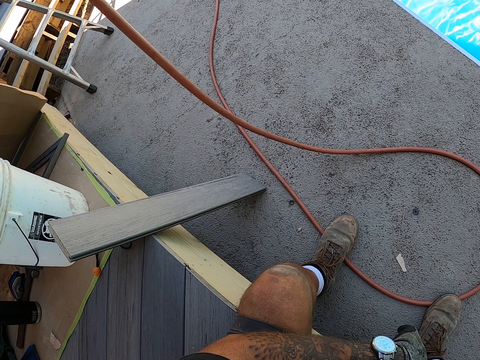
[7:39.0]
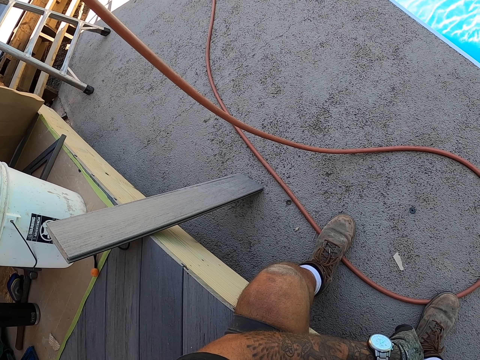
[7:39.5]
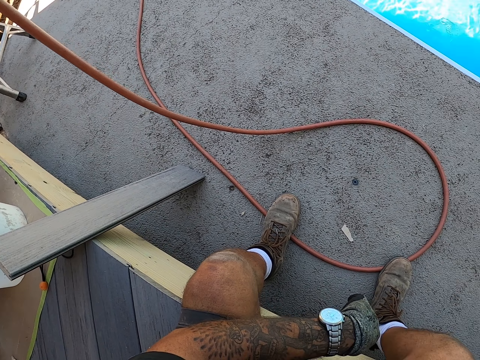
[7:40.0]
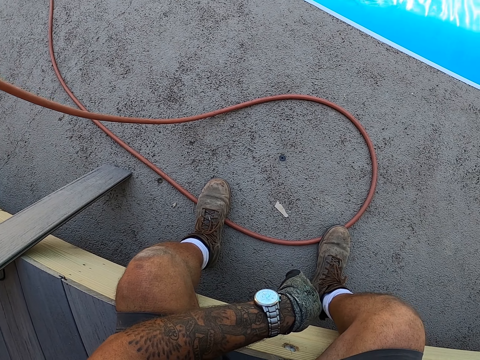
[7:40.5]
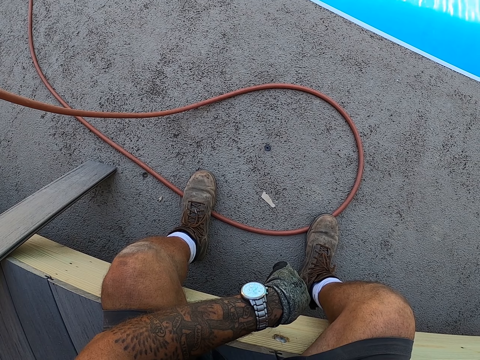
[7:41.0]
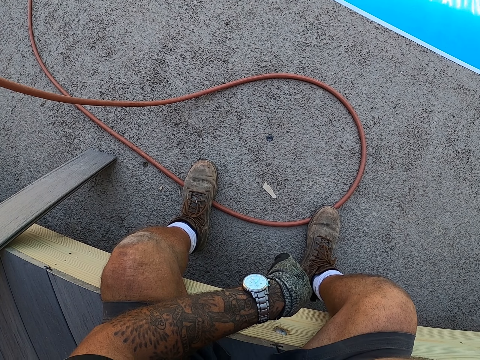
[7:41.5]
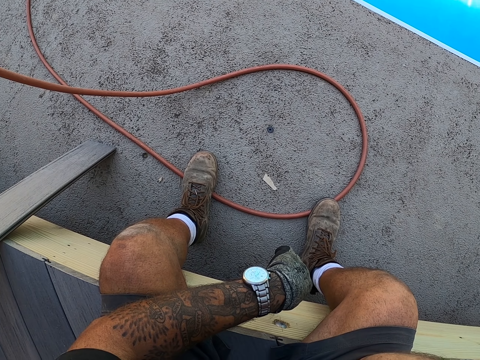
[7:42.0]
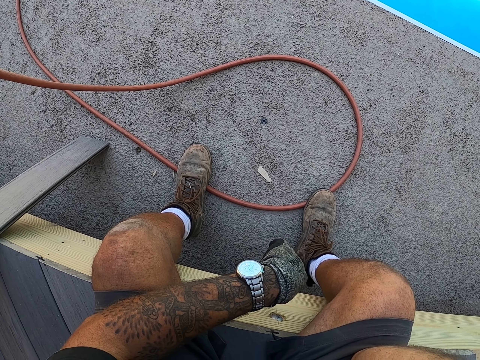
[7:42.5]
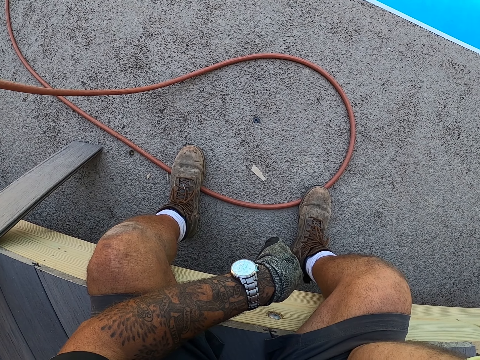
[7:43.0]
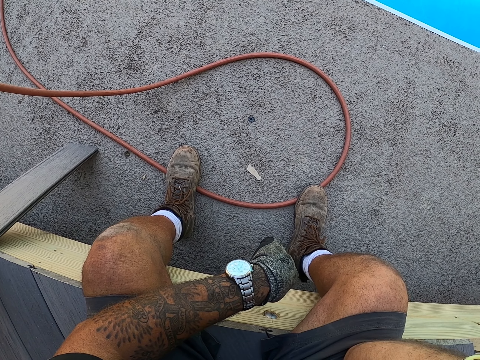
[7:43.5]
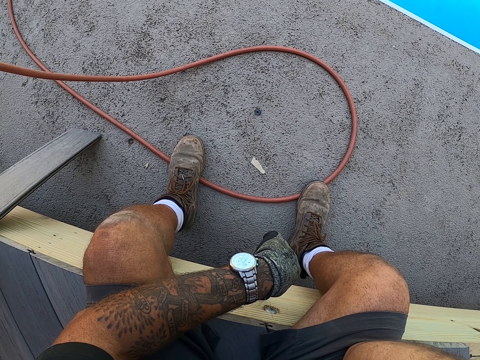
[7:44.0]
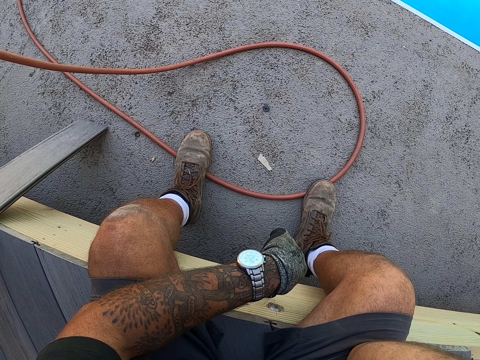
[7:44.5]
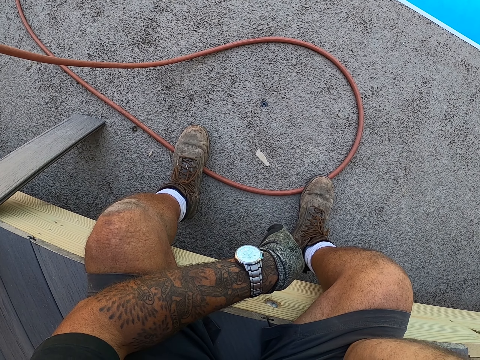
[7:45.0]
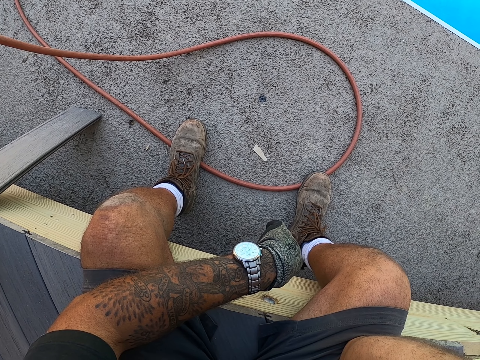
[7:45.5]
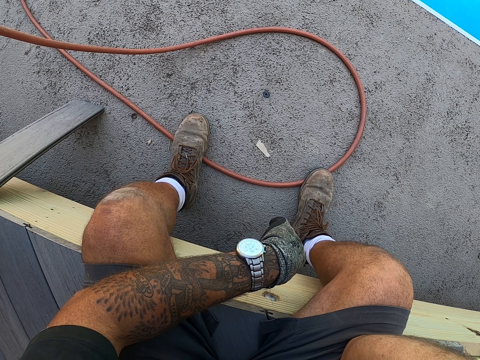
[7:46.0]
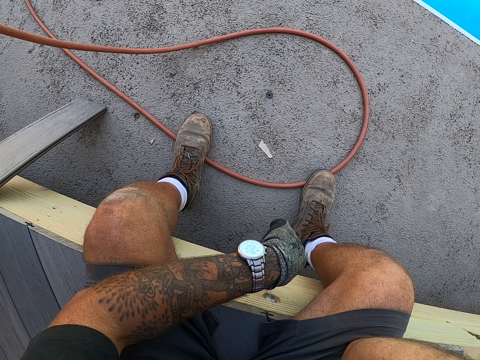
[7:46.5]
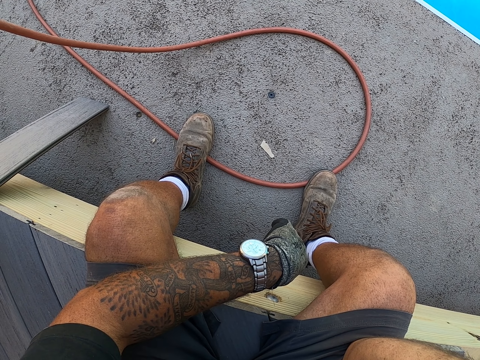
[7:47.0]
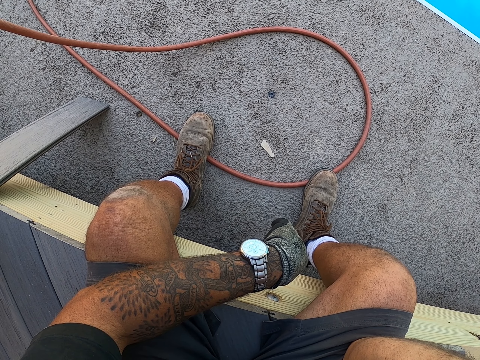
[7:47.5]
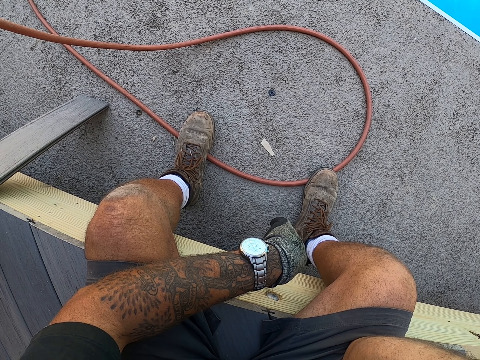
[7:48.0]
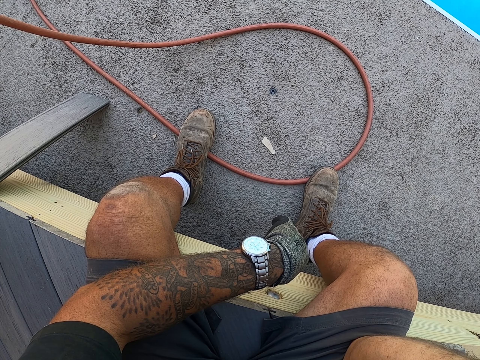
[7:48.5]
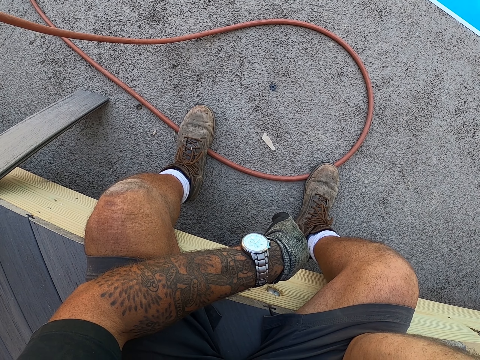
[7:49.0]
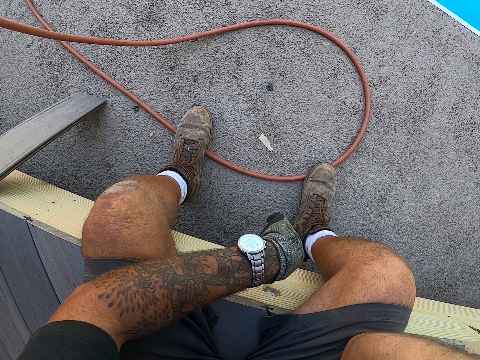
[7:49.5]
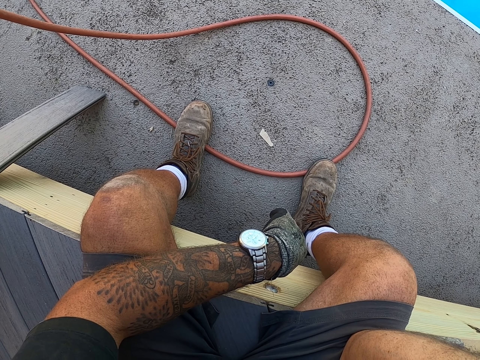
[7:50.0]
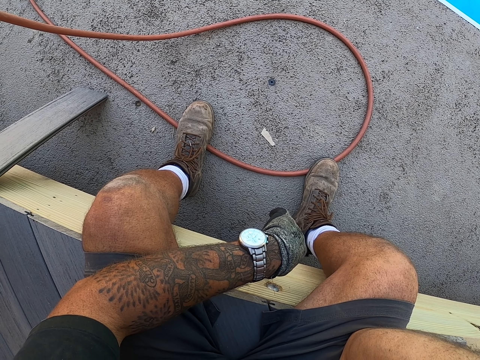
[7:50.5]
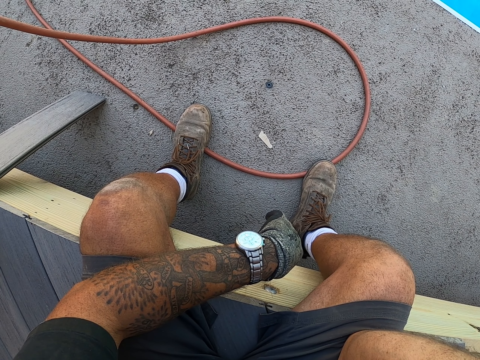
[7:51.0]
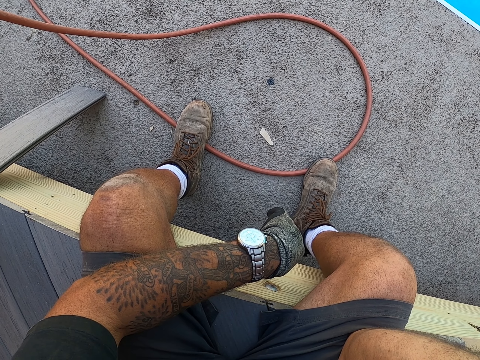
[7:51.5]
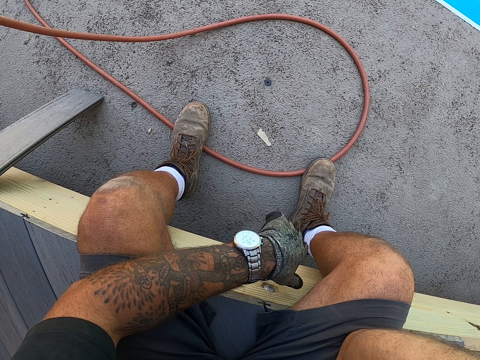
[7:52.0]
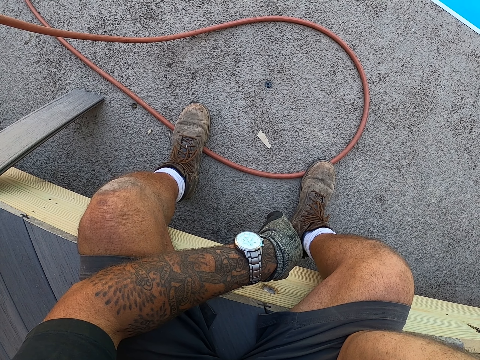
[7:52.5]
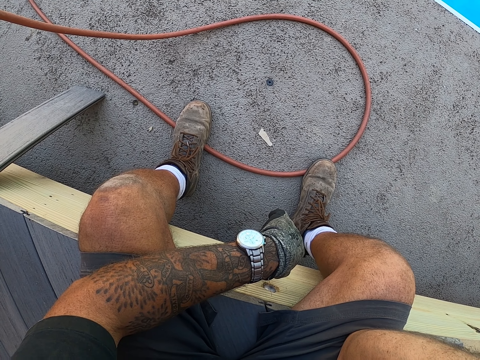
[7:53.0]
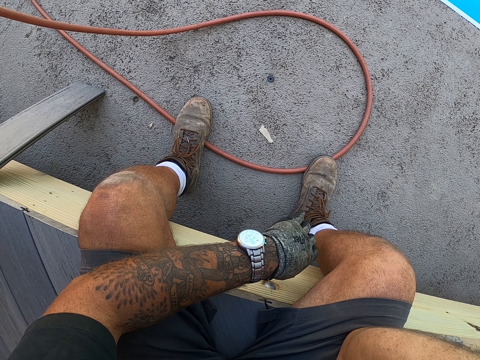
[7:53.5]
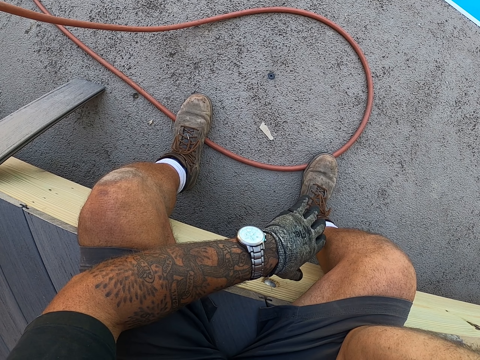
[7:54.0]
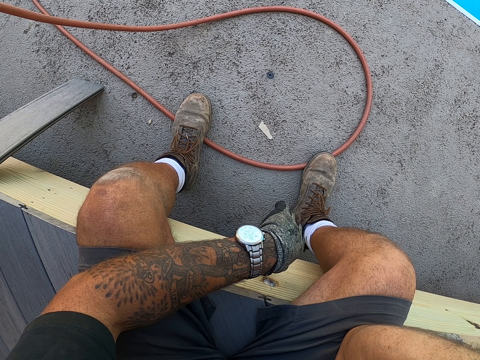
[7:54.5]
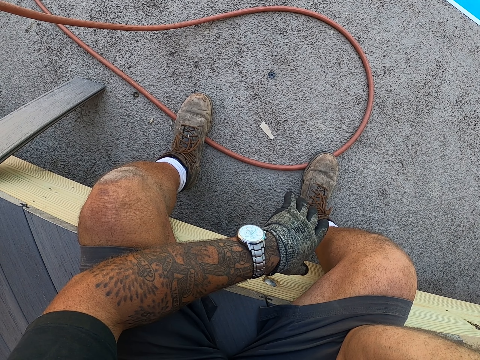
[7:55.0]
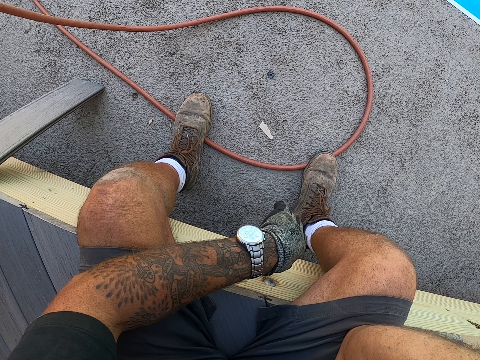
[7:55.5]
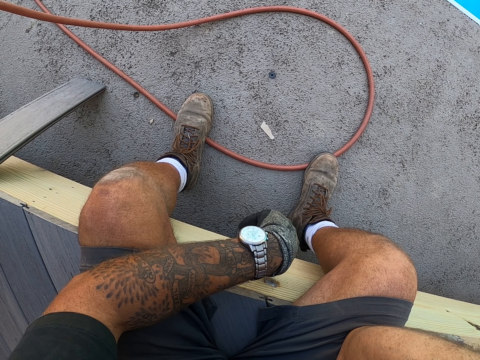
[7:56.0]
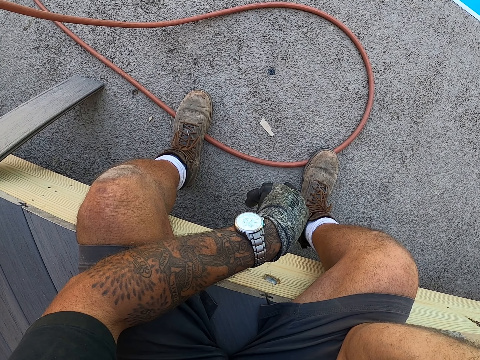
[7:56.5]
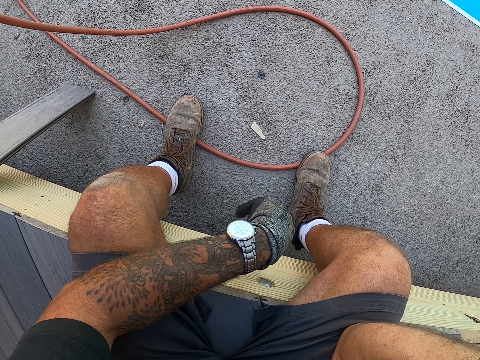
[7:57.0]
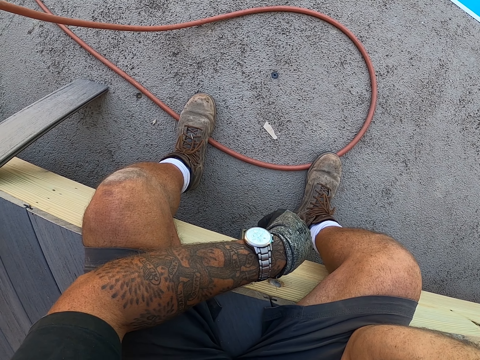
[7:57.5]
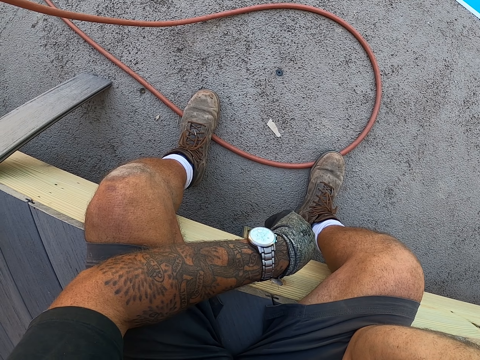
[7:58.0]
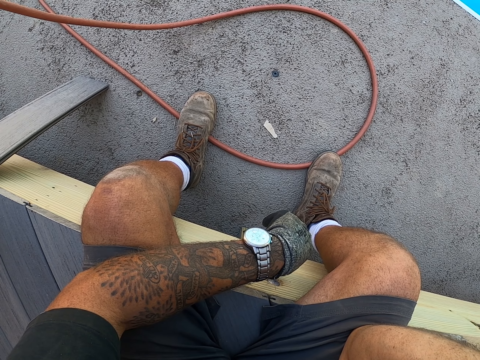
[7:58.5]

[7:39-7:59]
The camera wearer looks around. He moves his fingers. He moves the hand.

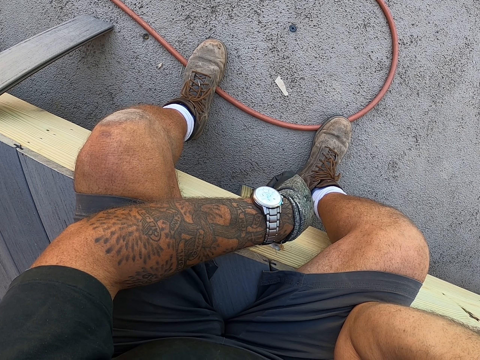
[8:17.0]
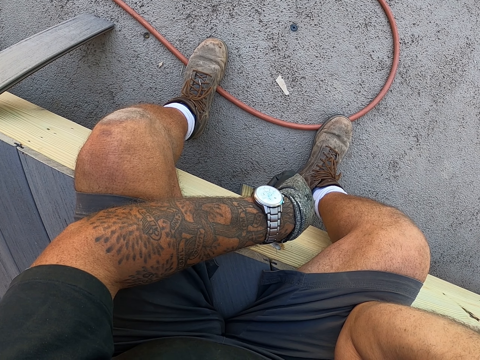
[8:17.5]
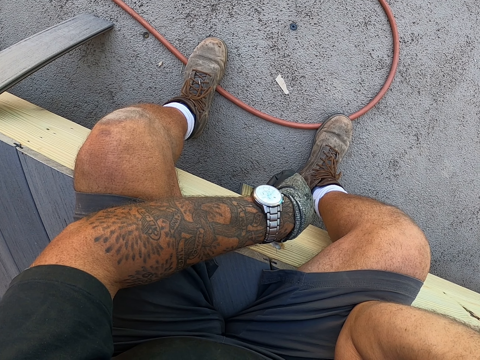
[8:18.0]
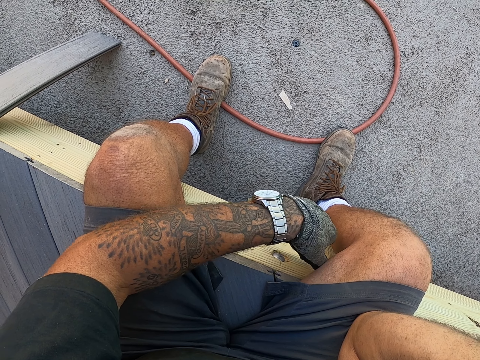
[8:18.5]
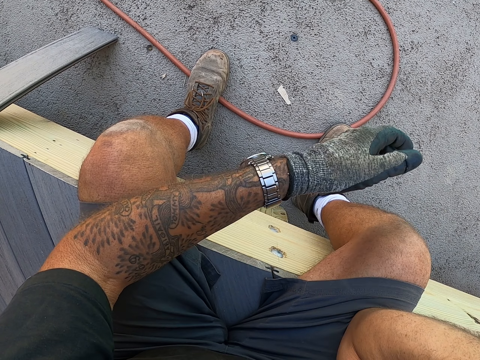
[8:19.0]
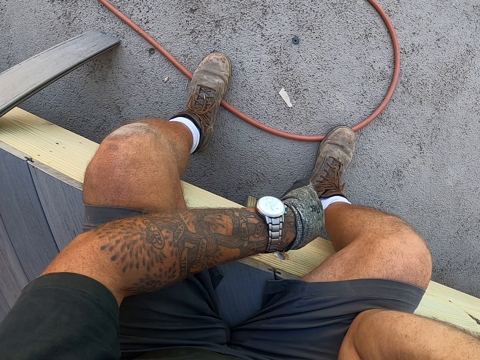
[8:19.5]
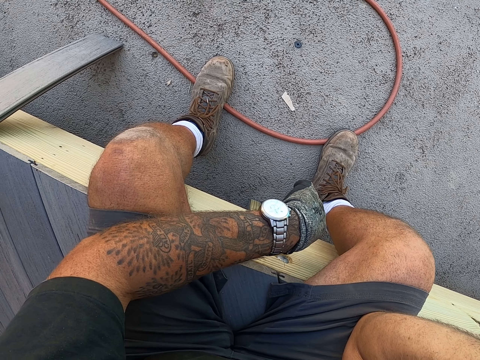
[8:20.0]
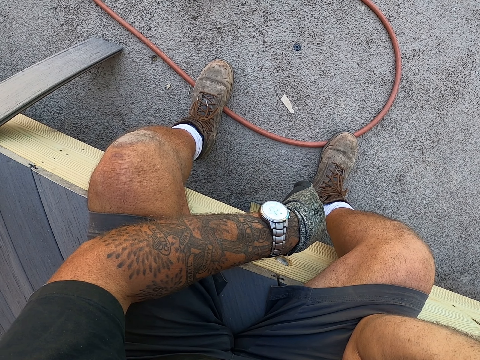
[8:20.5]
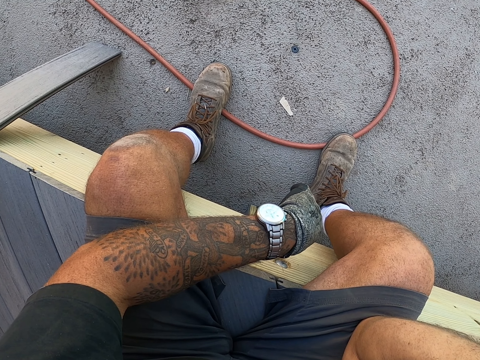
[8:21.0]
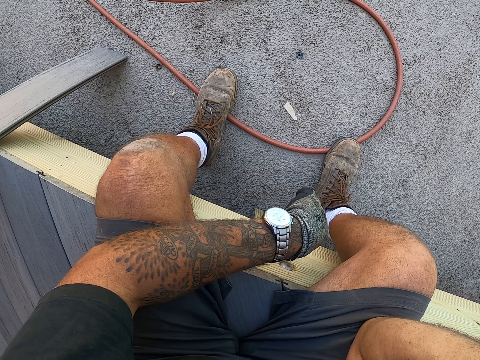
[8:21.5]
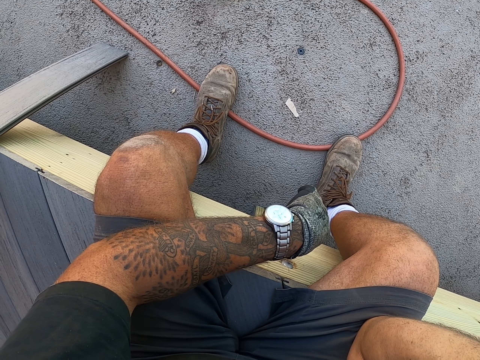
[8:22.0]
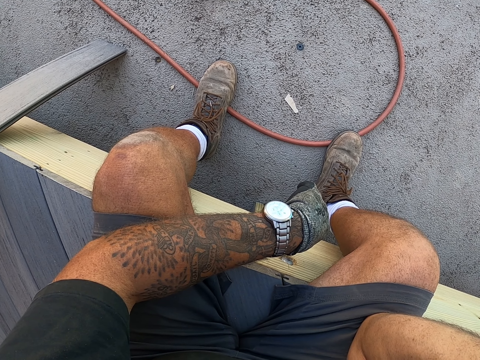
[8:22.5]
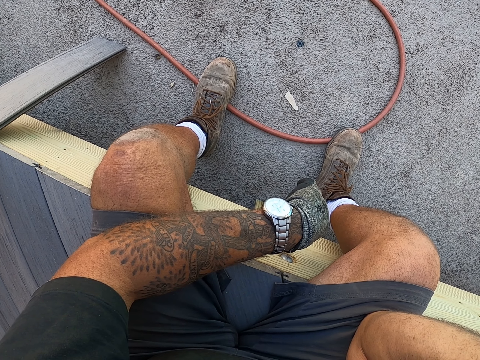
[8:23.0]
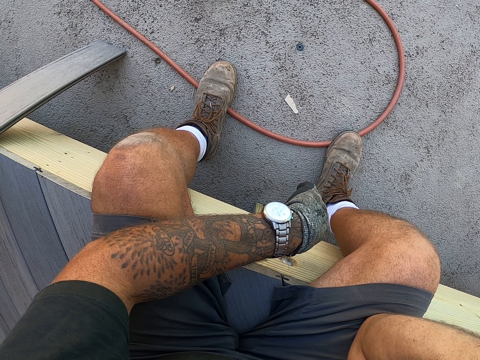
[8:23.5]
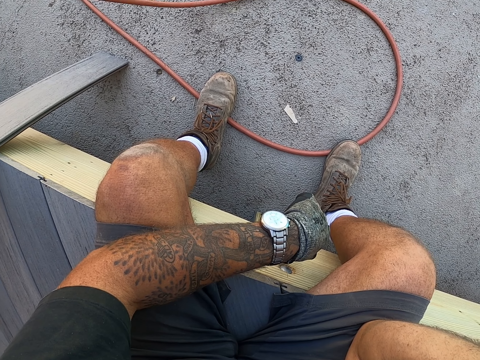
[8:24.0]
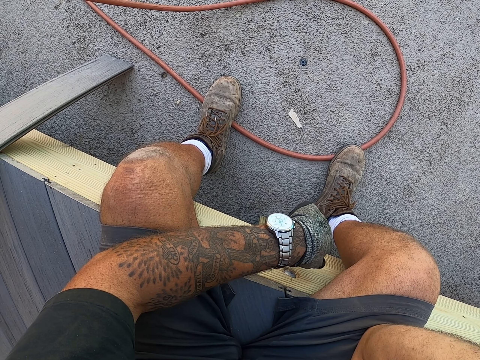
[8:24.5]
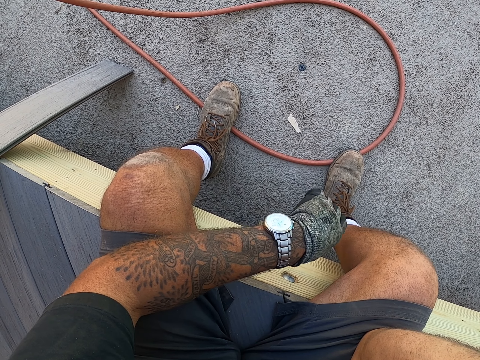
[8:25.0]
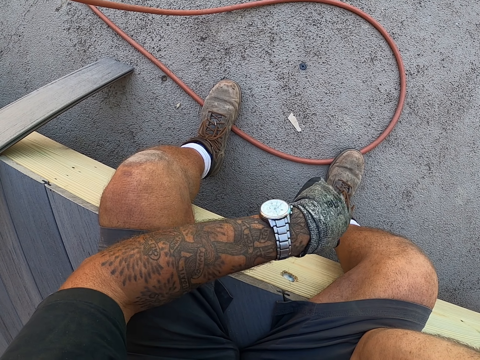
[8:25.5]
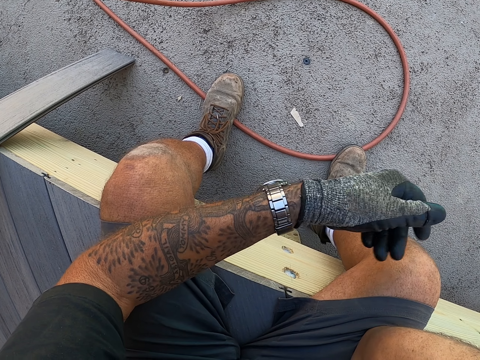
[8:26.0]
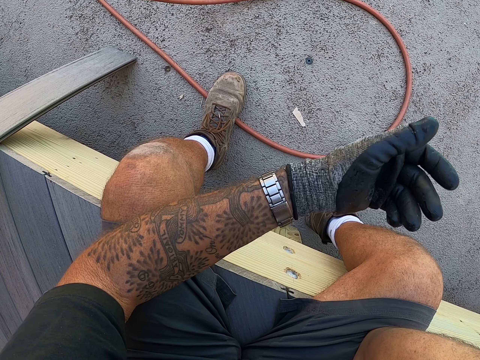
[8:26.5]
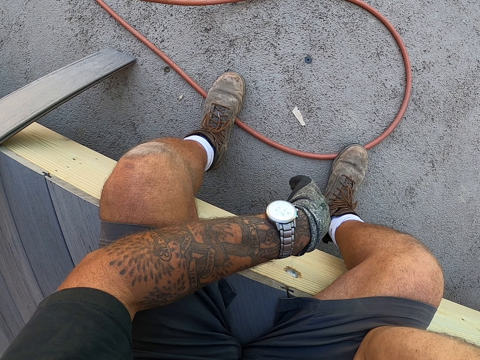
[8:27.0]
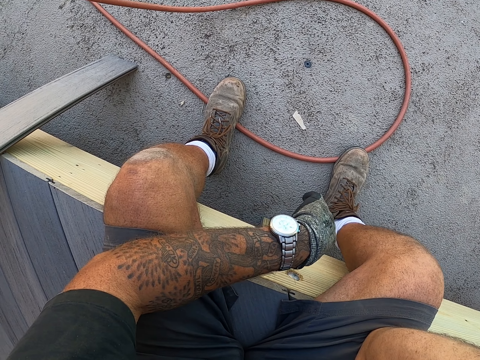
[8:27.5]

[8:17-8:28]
The camera wearer moves his hand. He moves his hand again.
